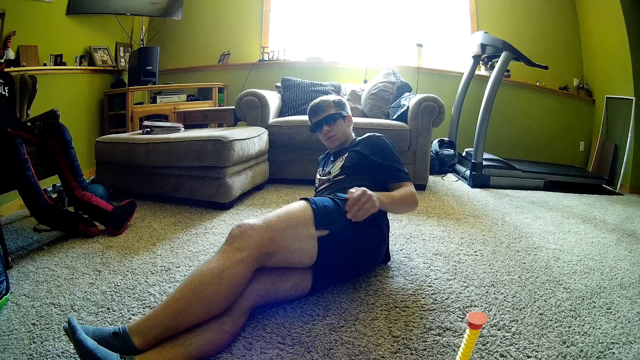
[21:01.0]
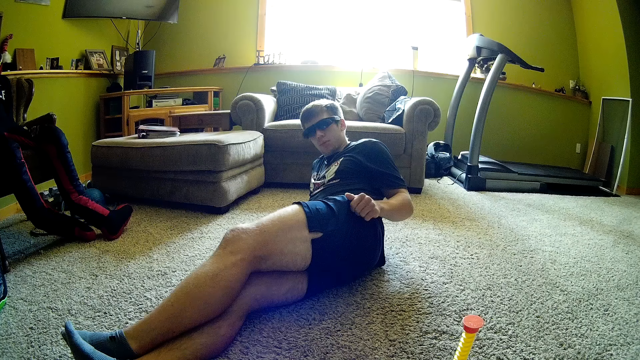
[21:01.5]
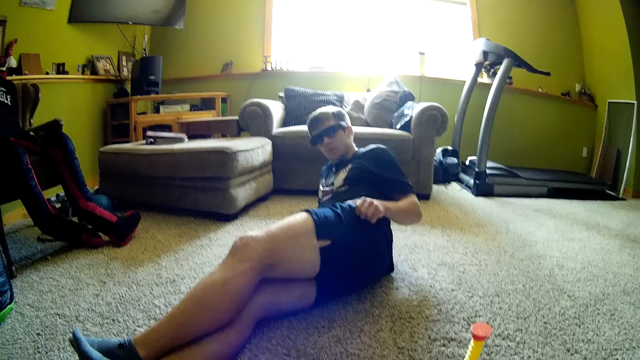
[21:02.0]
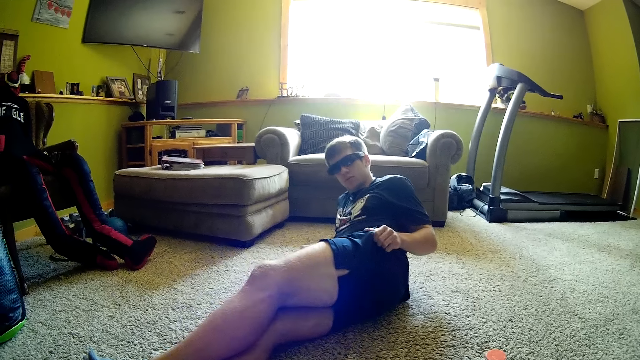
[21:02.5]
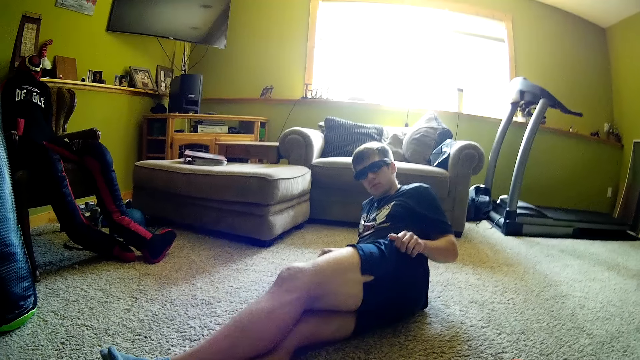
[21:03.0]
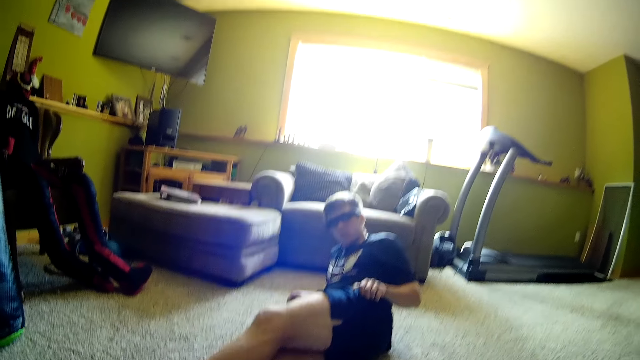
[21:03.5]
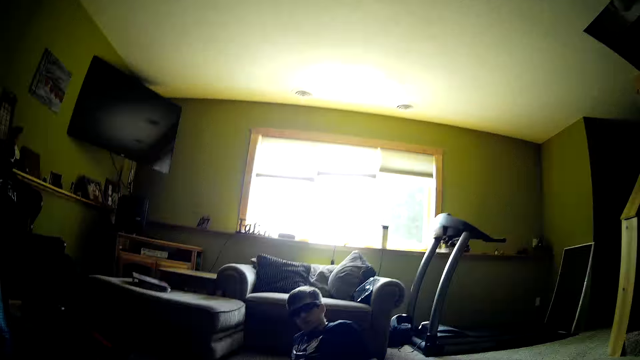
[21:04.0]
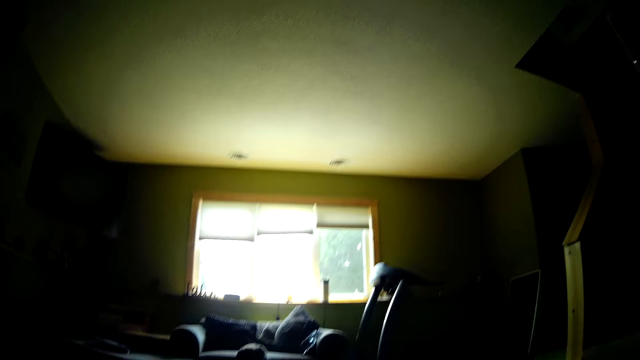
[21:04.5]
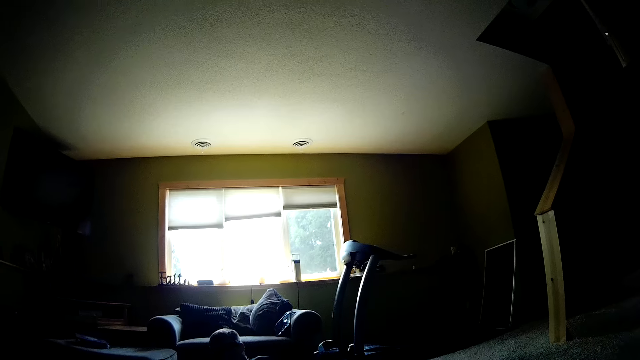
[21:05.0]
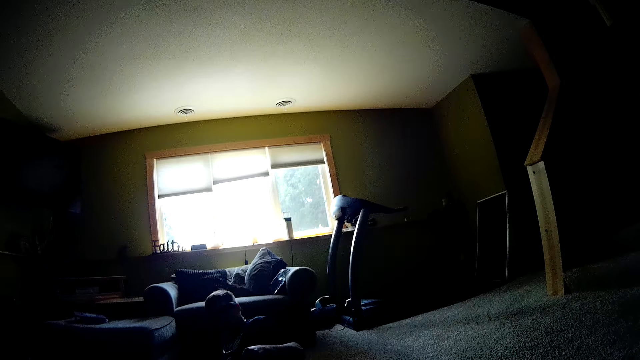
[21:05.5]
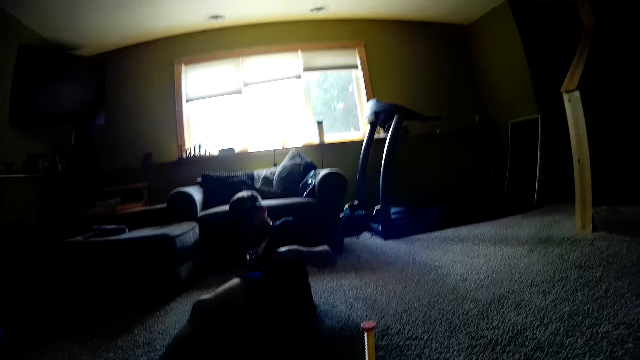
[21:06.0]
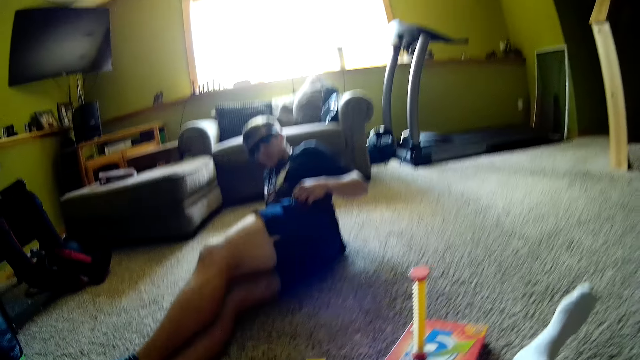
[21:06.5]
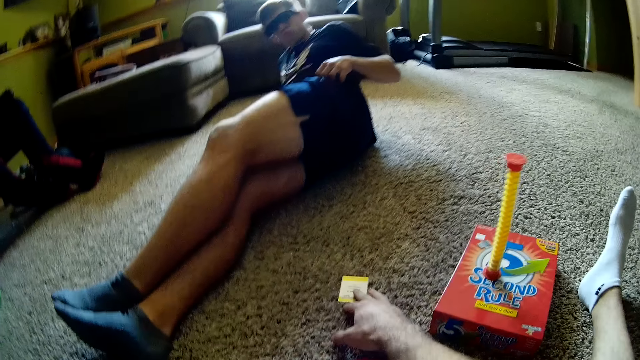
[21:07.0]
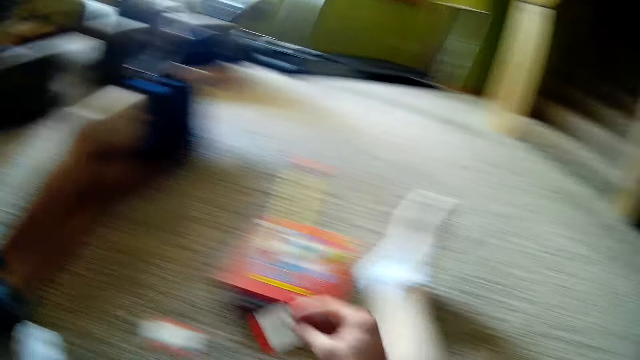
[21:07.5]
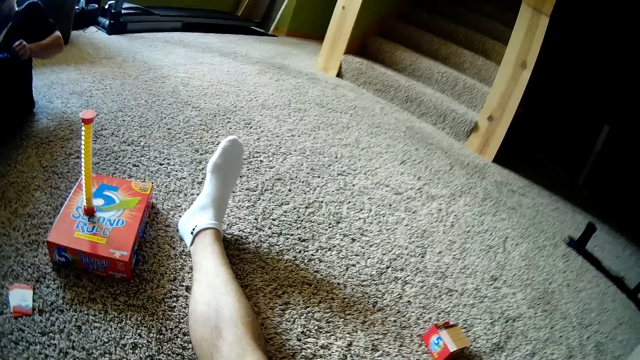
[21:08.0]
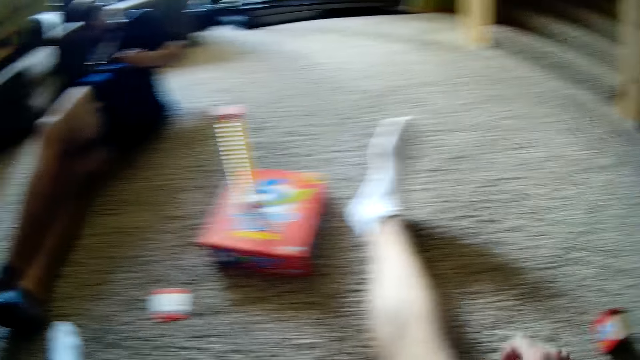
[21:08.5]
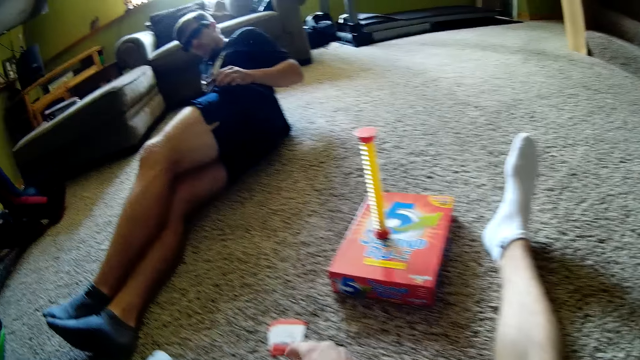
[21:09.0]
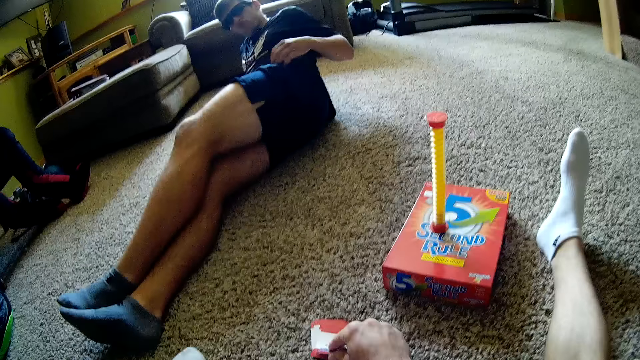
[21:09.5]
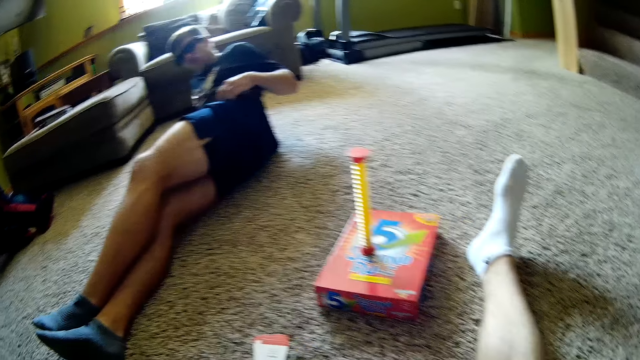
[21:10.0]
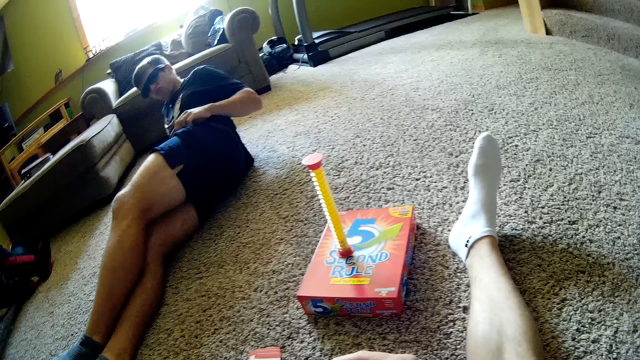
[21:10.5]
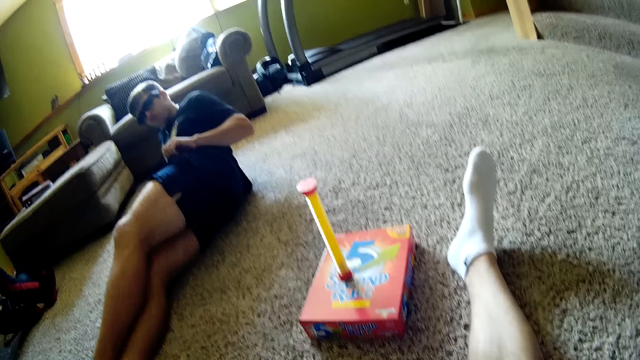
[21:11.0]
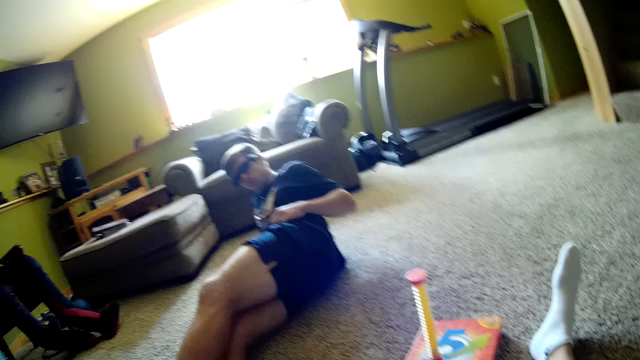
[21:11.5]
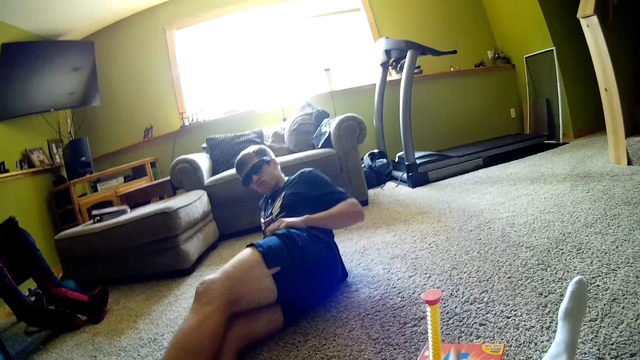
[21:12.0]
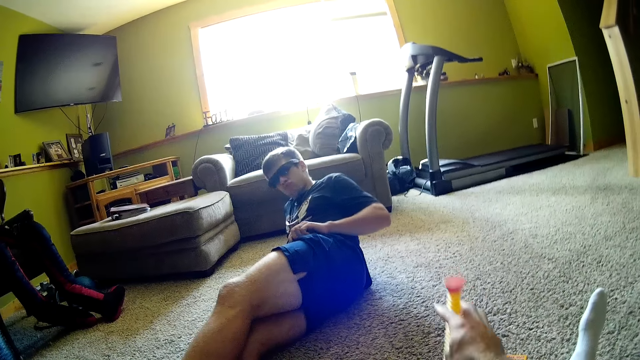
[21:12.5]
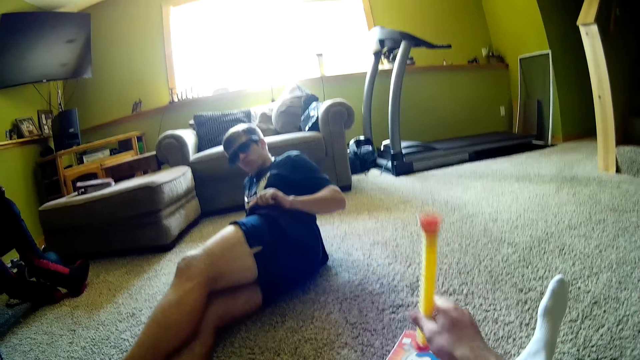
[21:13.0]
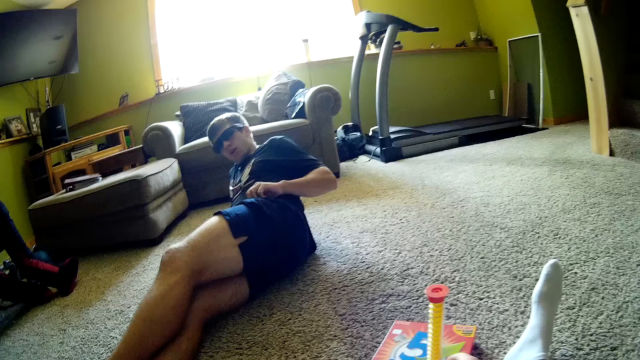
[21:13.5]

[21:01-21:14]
The camera wearer looks around the room. They pick the card, put the card on the other side, and pick the card. They hold the timer. They pick something. They flip the timer.

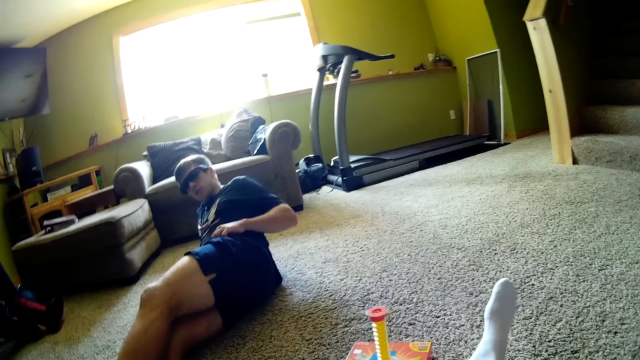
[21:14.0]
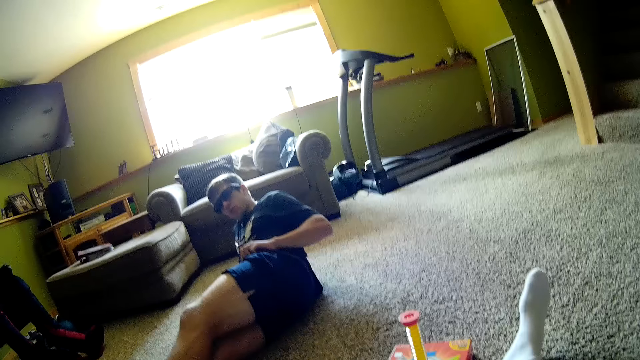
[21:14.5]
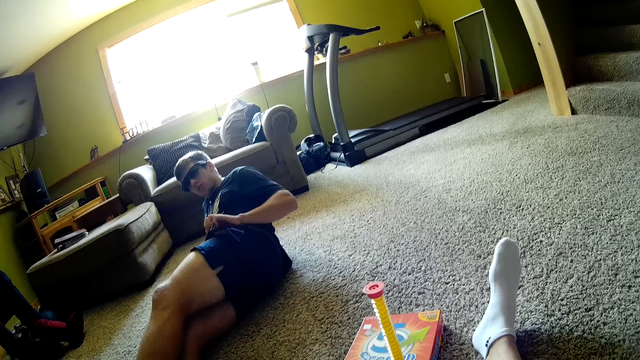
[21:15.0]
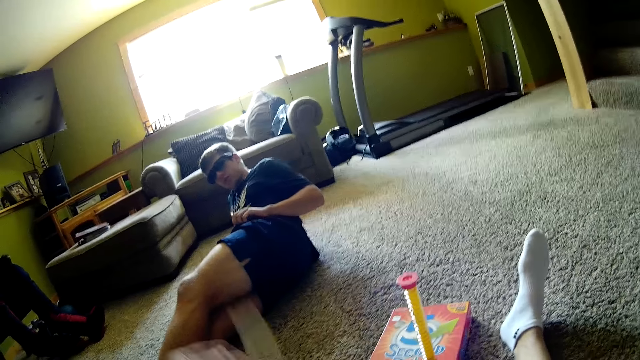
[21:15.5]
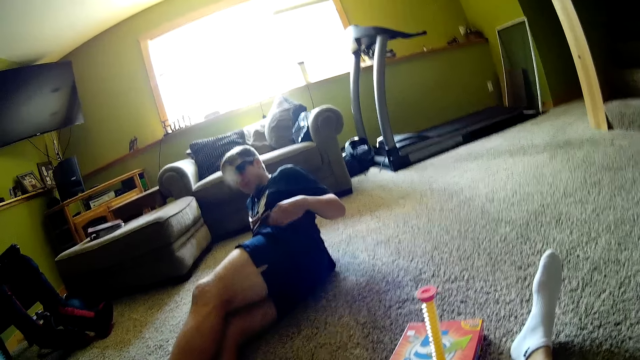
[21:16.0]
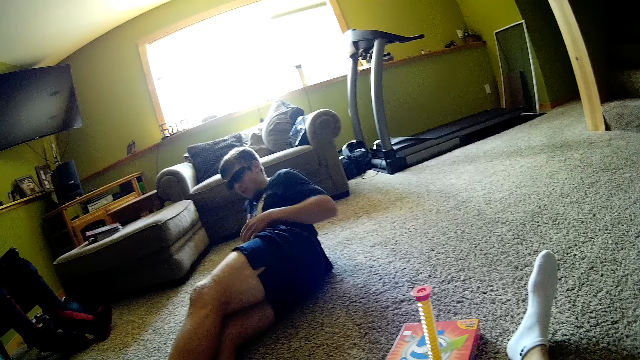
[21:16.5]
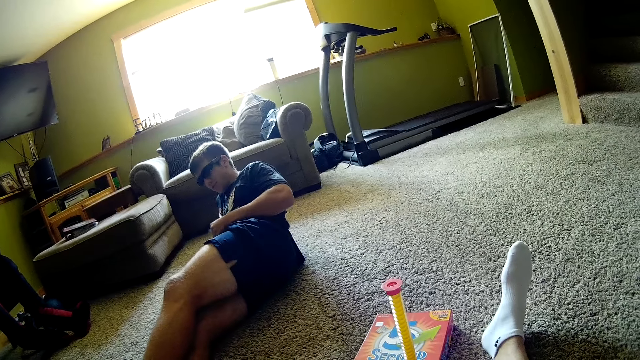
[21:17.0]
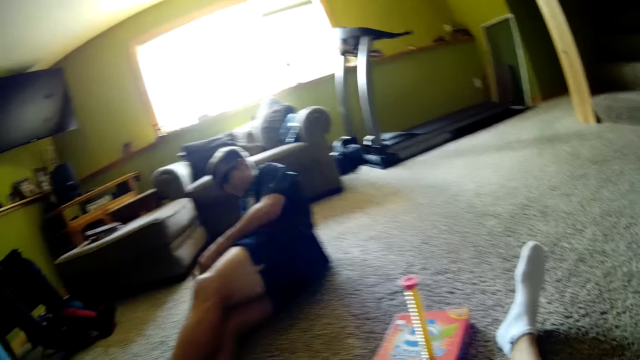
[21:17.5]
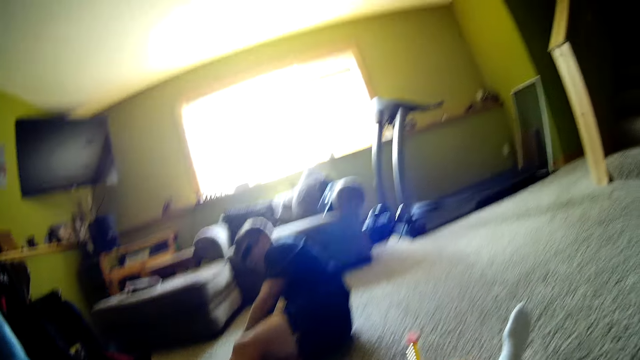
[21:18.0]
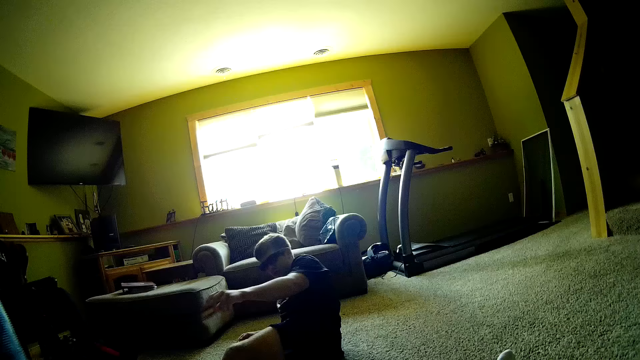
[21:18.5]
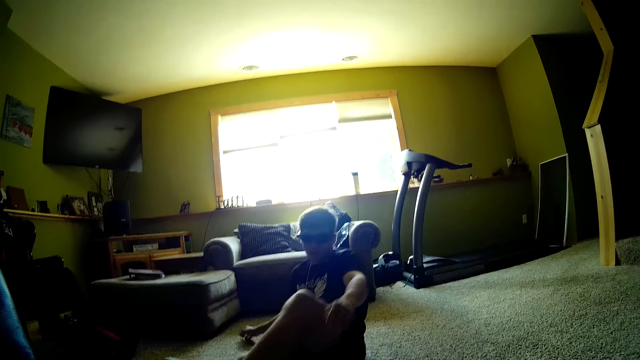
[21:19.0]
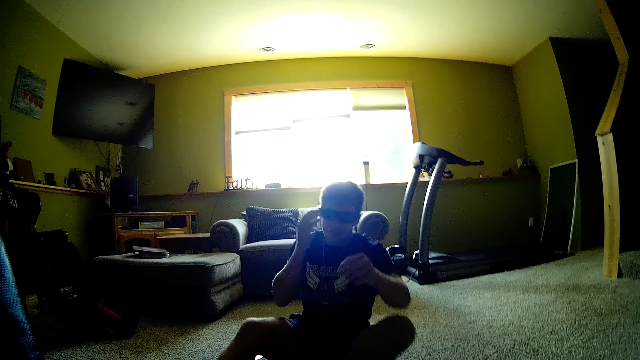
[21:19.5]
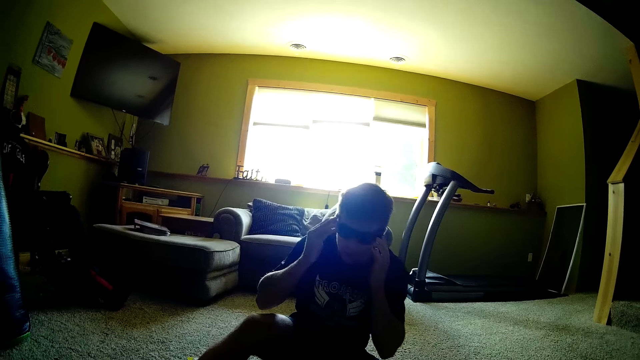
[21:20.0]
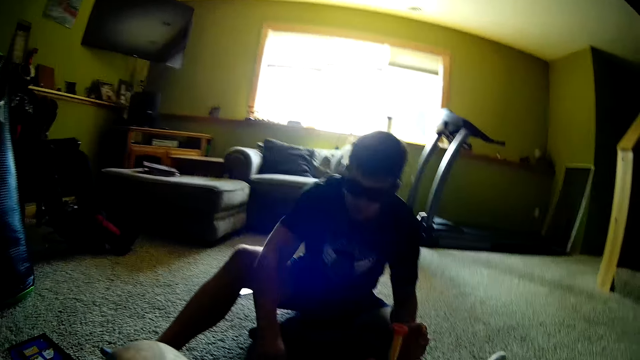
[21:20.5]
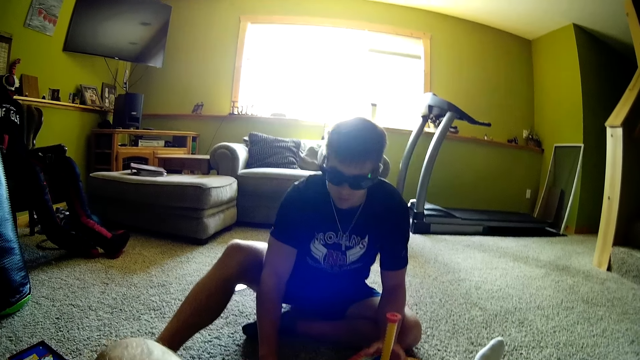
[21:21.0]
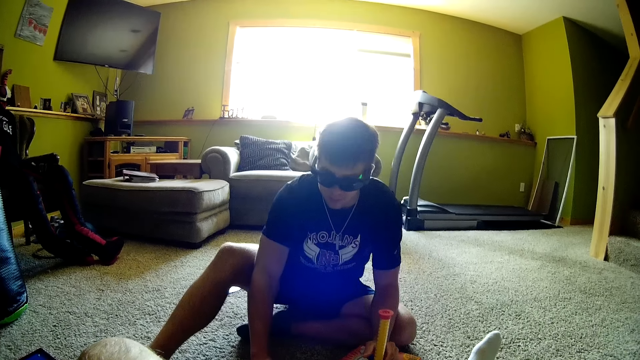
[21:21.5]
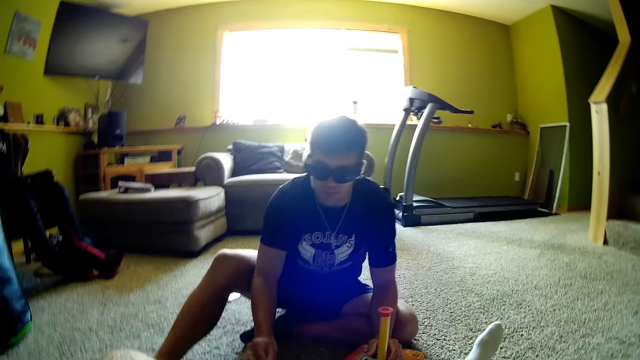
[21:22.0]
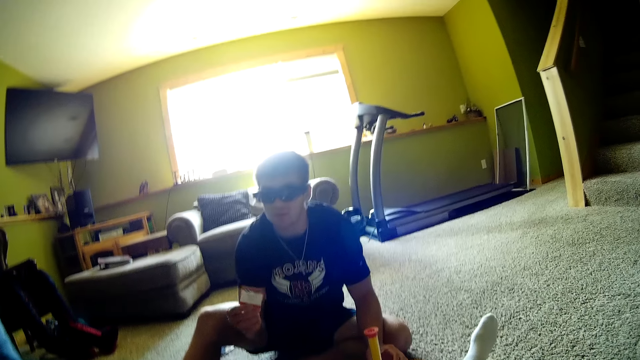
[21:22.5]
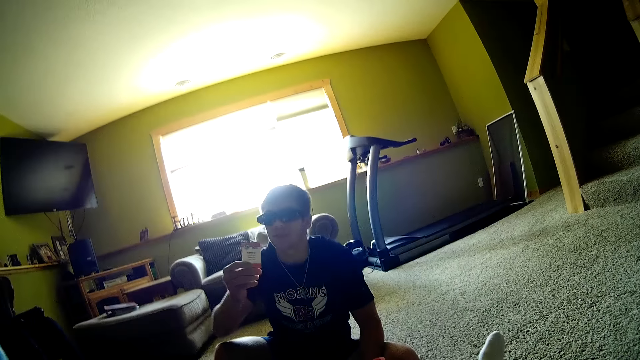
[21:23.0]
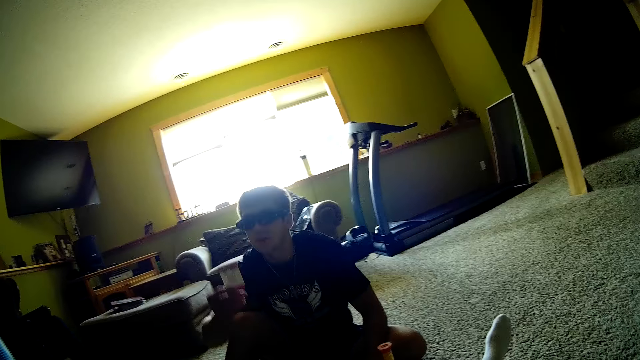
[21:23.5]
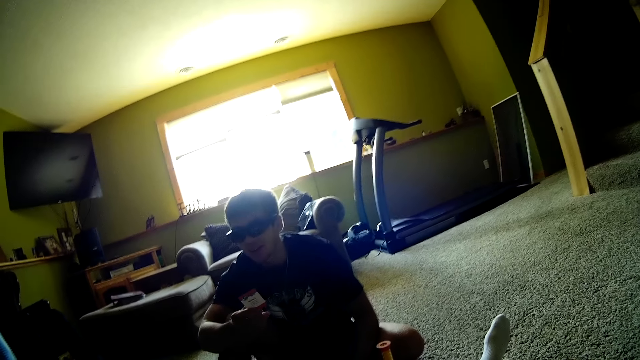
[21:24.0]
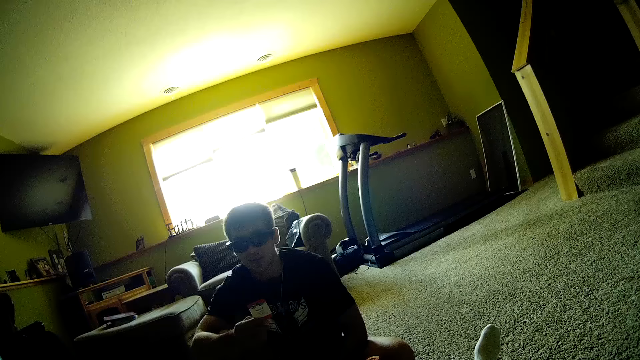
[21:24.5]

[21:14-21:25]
The camera wearer throws the card to a man. The man holds the card, puts the card on the carpet, touches his glasses, and picks the card. The camera wearer talks to the man. The man holds the card.
